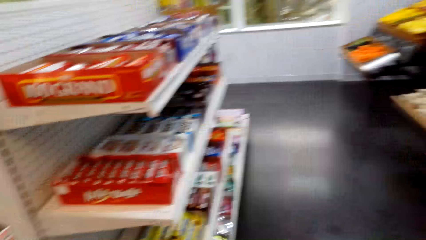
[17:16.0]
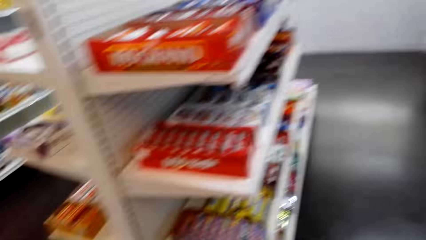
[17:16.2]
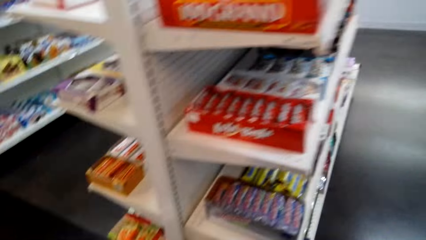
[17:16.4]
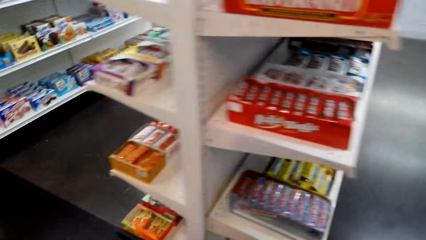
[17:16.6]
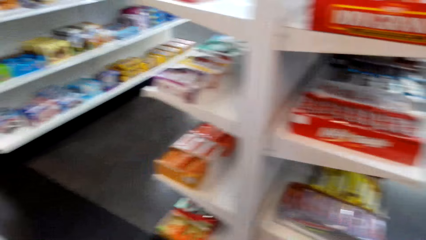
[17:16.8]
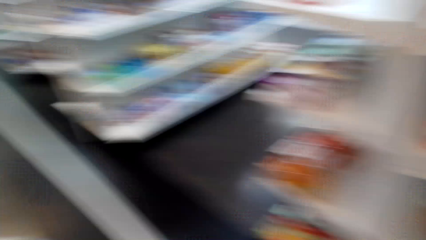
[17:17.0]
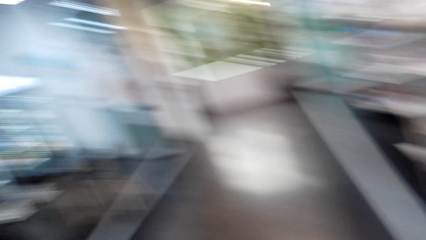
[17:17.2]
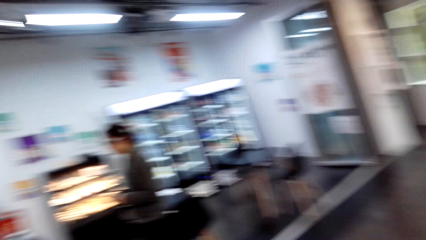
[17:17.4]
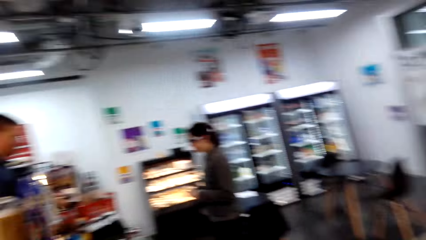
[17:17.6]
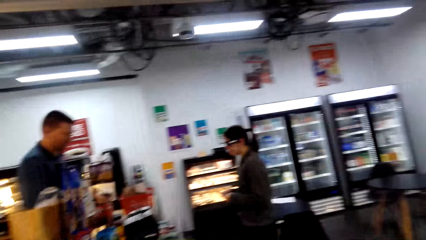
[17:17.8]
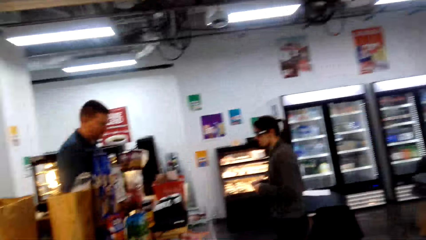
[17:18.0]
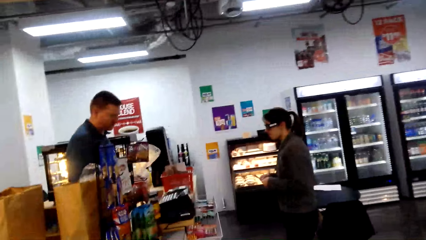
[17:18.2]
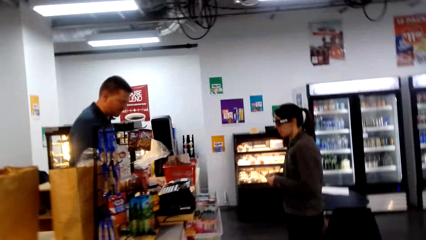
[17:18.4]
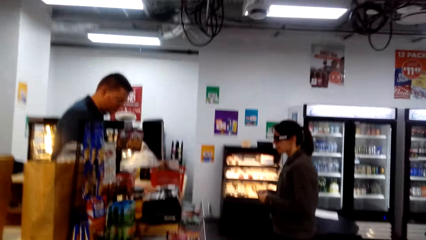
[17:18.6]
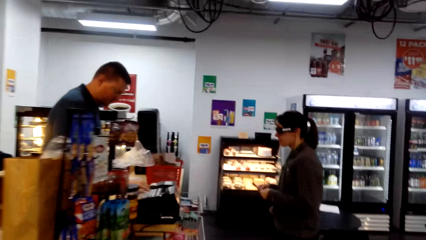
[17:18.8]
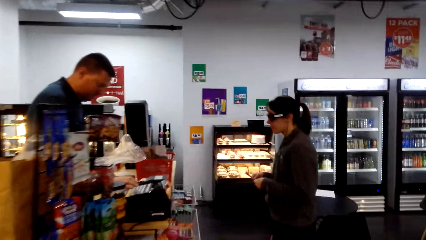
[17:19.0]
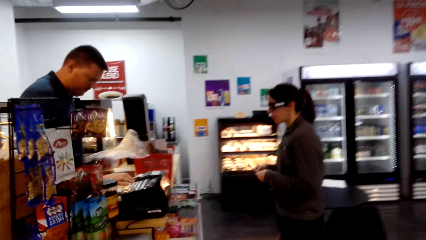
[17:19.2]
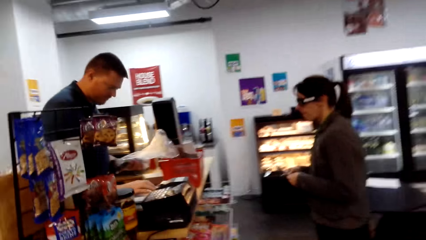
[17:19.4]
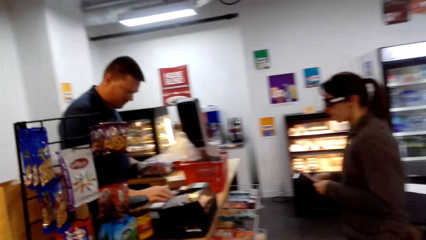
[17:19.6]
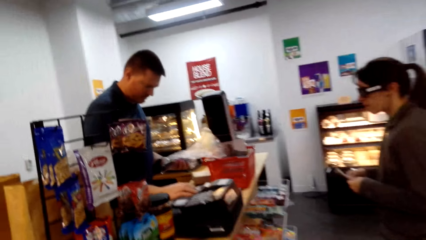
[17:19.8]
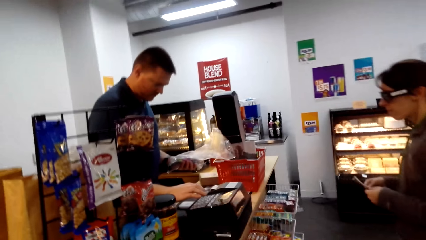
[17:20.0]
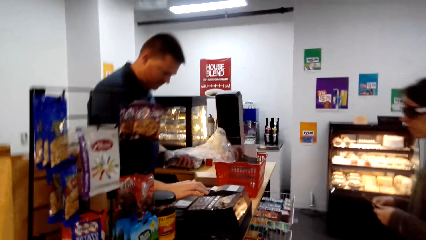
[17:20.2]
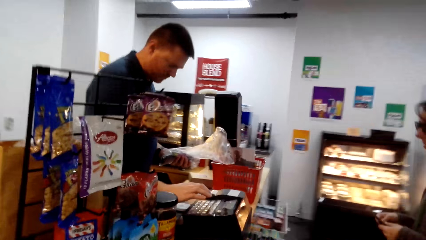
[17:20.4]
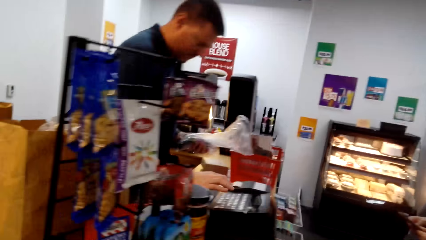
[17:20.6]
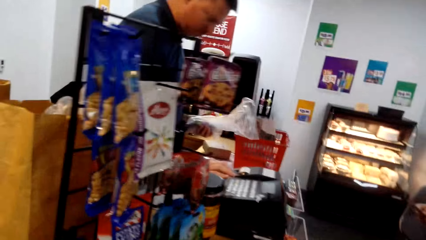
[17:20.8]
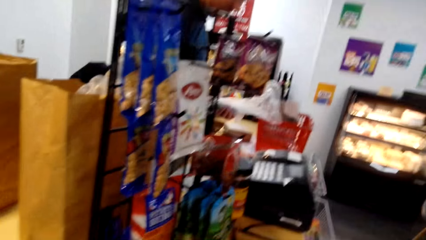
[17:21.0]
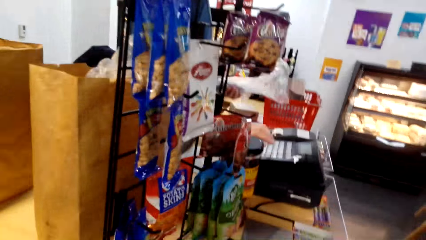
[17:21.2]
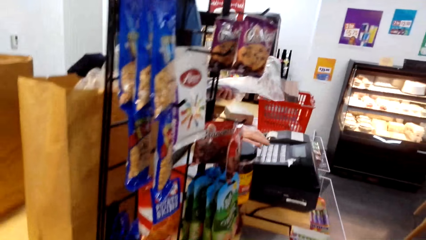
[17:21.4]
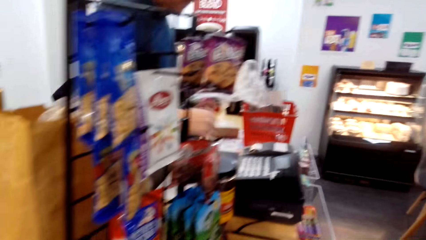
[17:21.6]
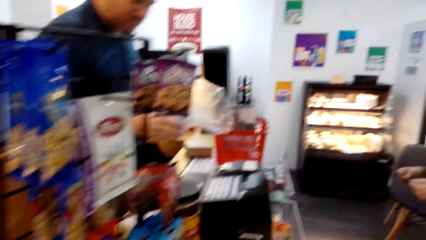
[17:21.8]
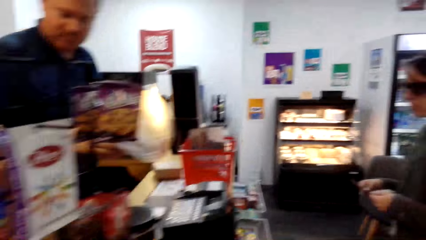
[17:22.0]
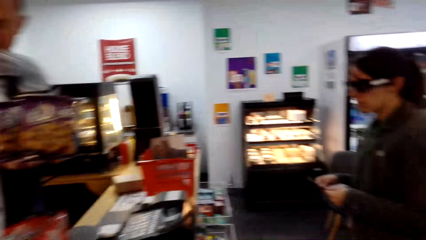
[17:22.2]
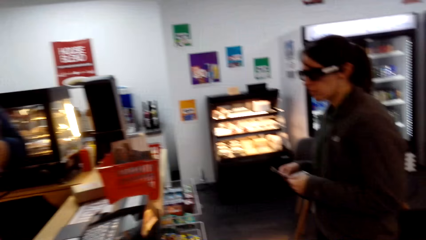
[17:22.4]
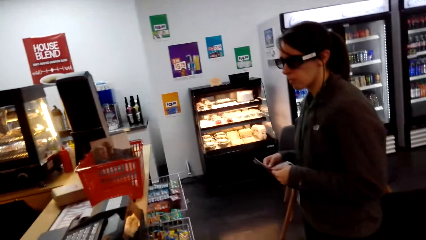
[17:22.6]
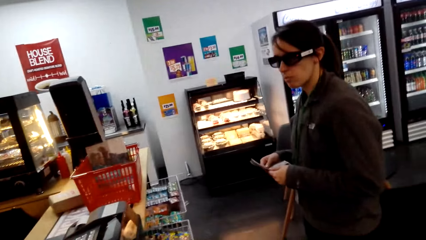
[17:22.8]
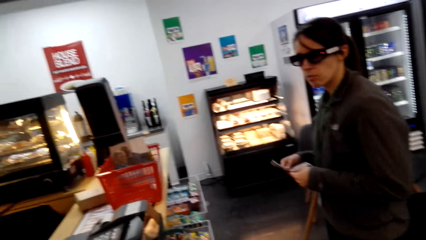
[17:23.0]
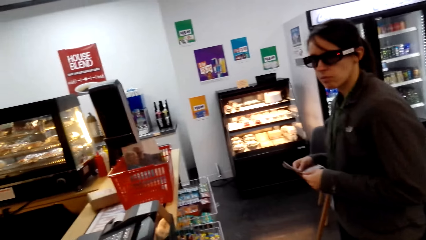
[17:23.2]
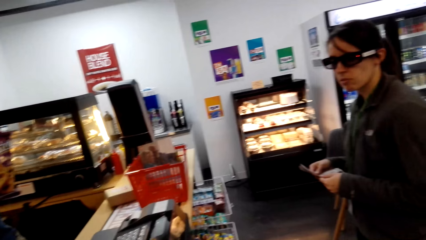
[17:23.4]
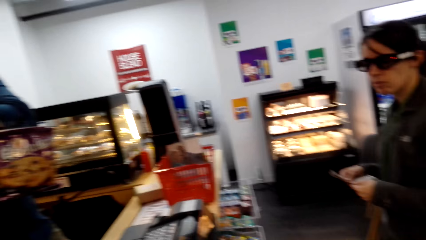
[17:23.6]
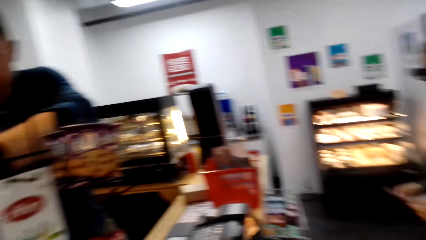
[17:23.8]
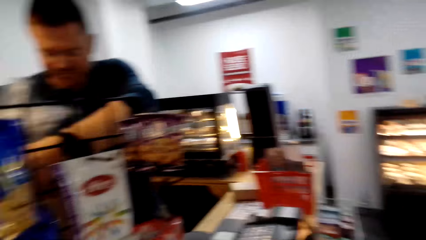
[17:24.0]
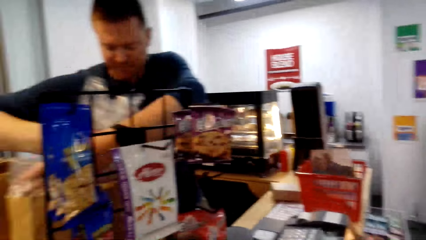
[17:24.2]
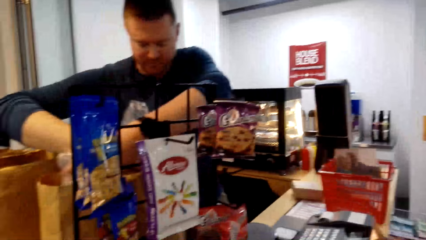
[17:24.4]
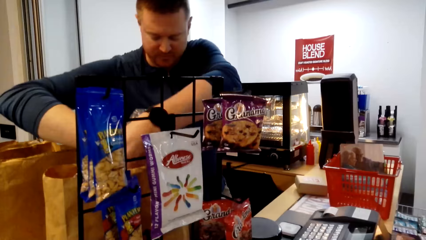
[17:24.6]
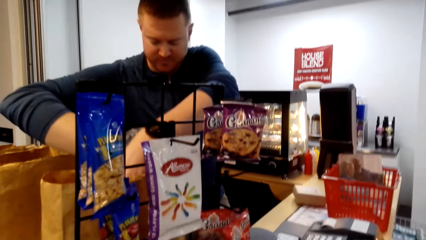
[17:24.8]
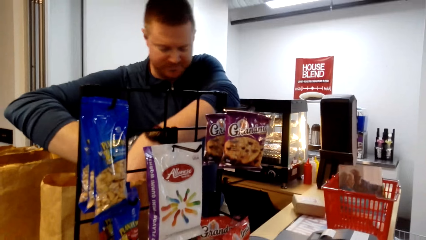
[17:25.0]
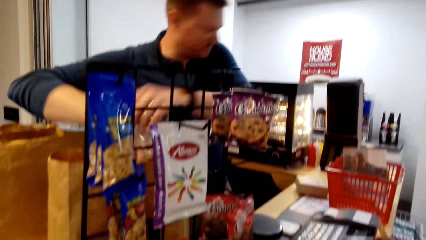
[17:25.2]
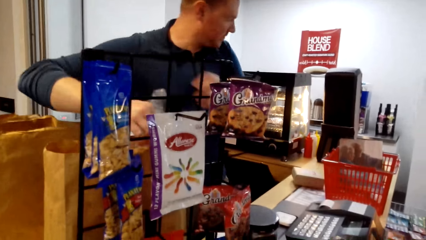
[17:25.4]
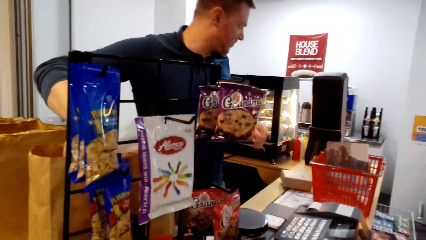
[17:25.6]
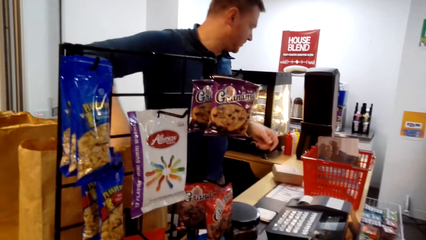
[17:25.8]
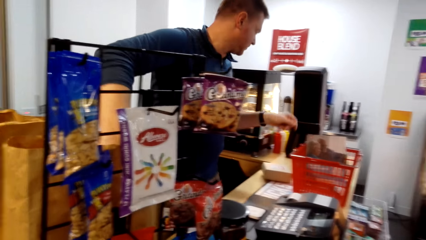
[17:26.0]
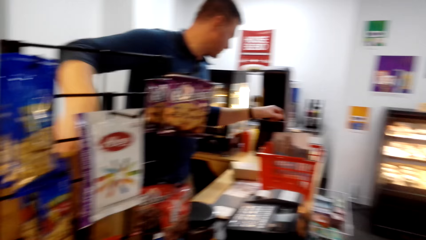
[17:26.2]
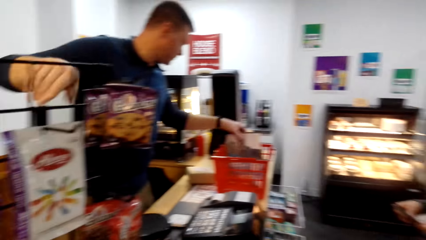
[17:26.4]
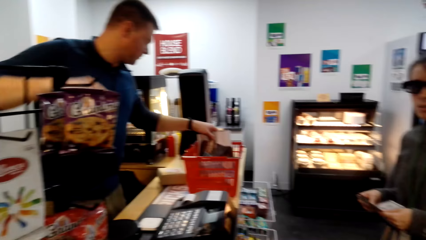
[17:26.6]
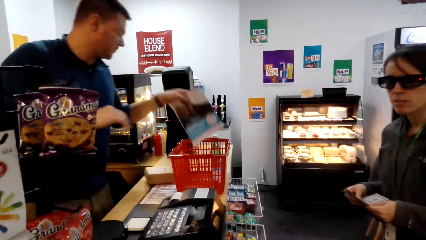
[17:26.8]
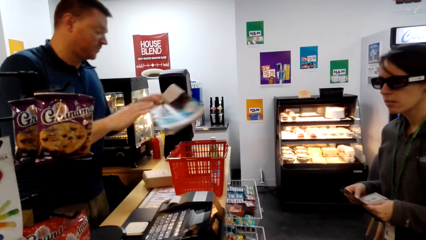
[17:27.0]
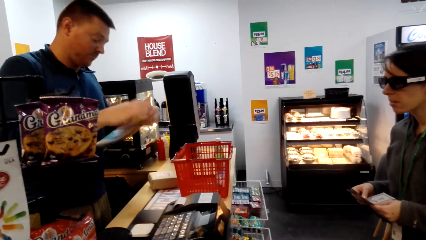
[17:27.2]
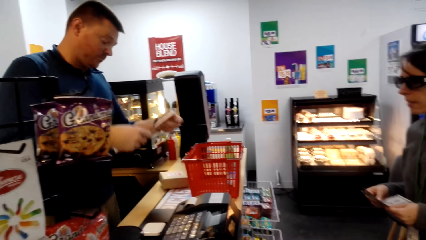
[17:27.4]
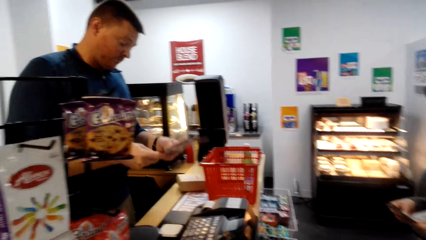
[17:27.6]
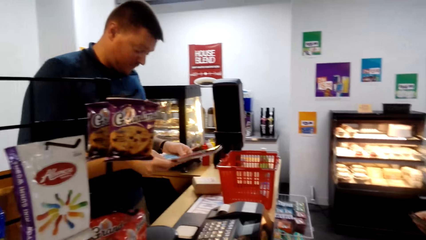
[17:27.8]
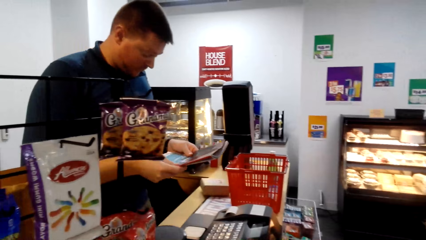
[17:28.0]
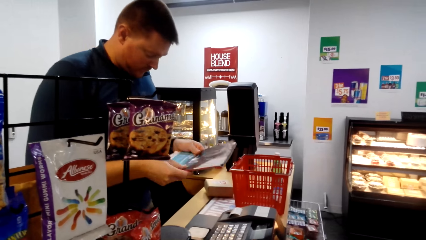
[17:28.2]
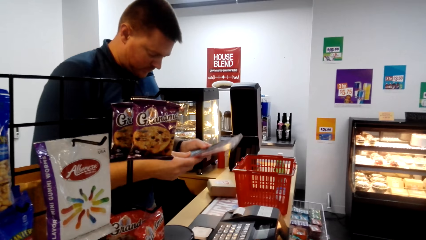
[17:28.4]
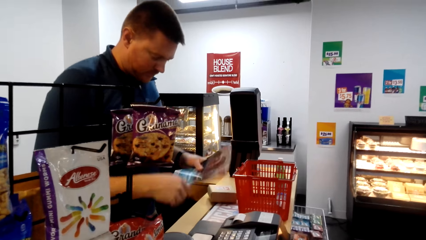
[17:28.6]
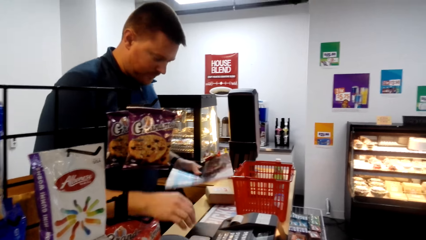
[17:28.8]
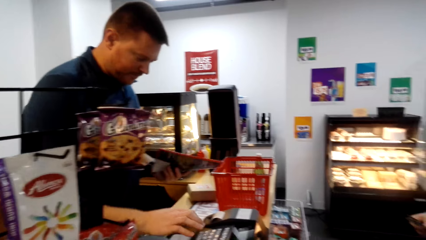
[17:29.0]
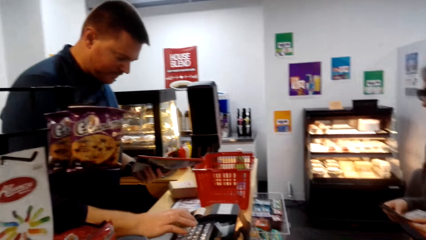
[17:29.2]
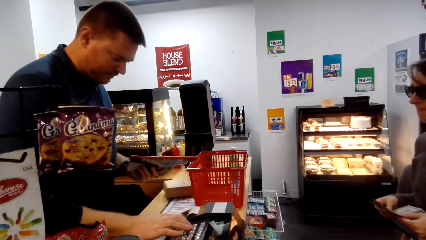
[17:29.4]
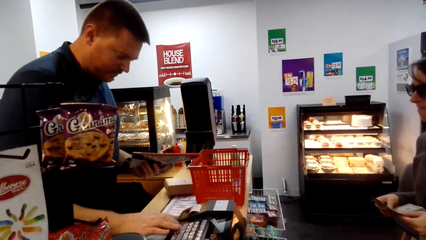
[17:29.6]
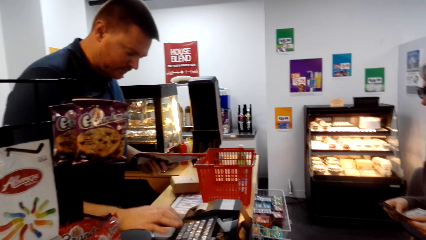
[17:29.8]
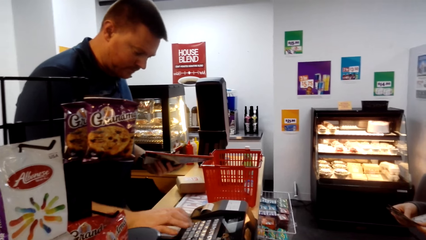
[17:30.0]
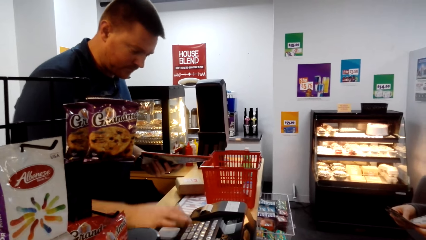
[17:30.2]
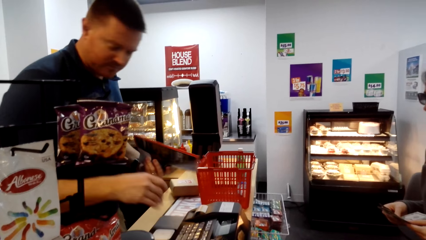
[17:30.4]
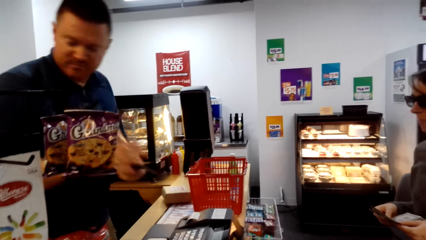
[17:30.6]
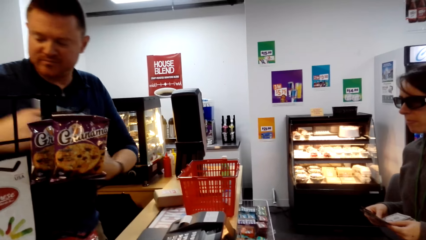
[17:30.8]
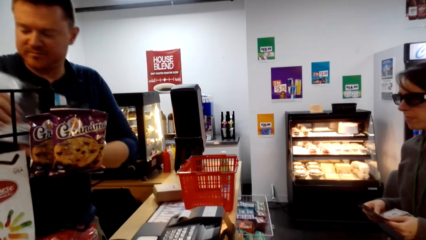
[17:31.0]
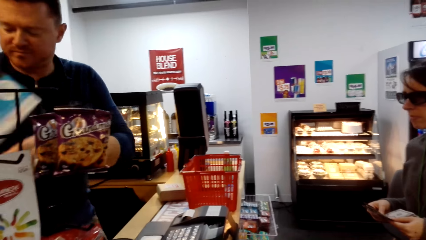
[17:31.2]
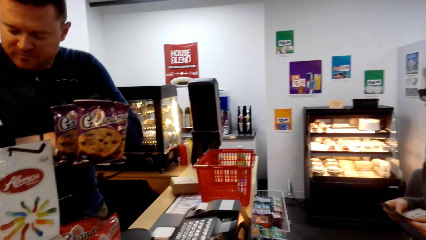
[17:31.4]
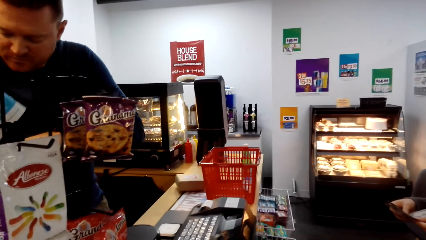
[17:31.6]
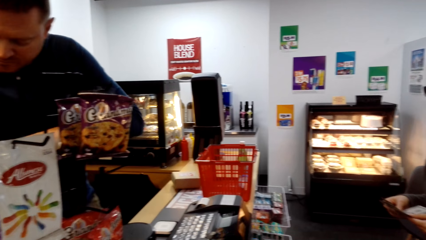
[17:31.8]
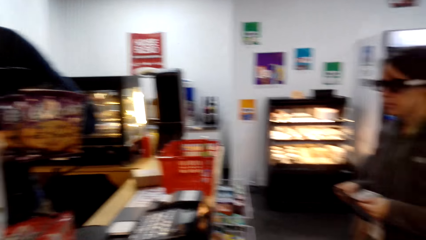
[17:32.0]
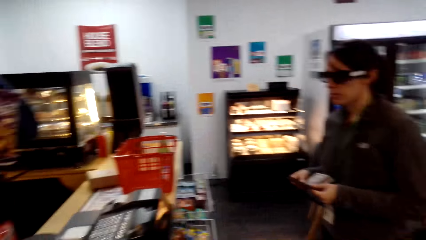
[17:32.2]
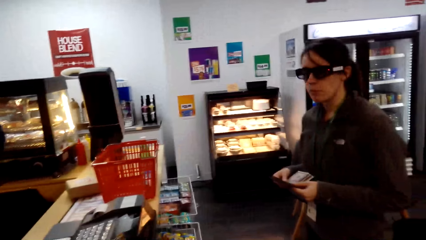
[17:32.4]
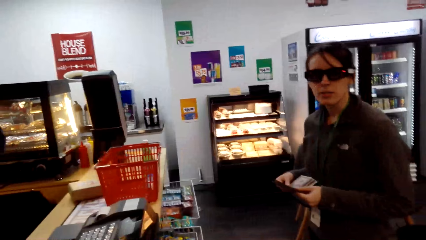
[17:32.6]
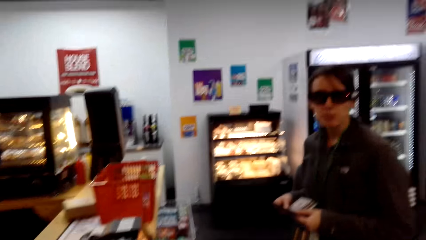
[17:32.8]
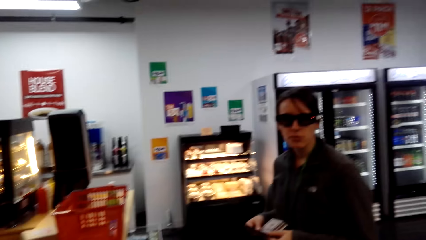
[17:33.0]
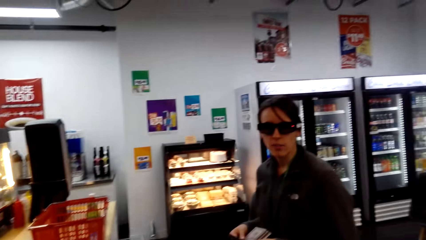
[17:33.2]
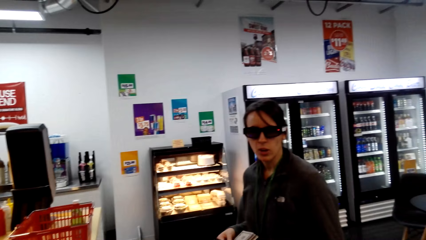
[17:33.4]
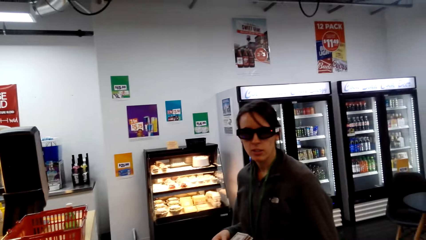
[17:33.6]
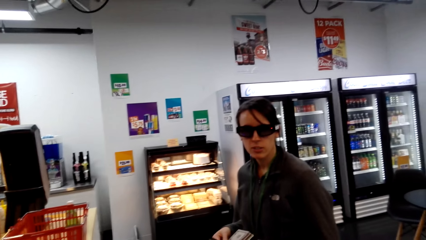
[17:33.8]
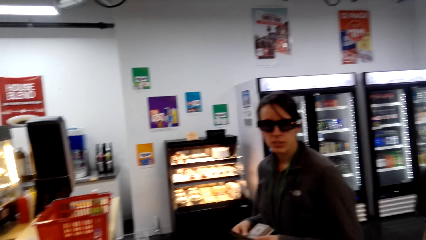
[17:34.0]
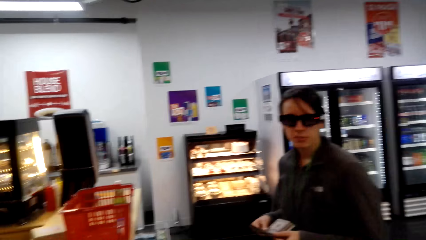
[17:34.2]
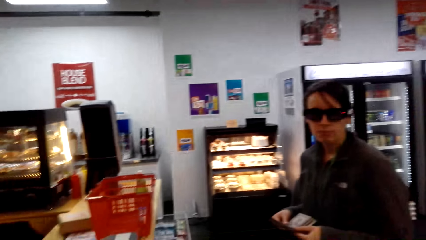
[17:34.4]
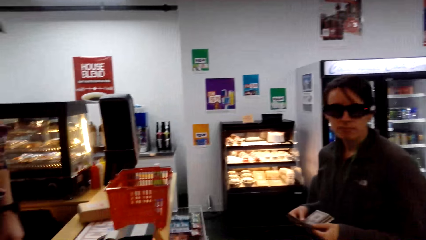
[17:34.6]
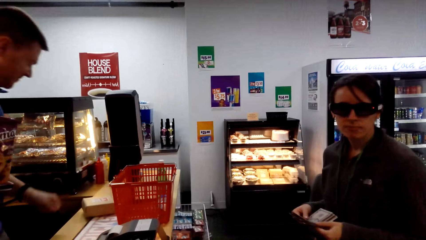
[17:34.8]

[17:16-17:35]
The camera wearer walks to the counter. A cashier dials on the cash register. The cashier puts polythene paper in a brown shopping bag. The cashier bags the products. The cashier picks up a book from the tray. The cashier scans the book price. The cashier dials on the cash register. The cashier packs the book. The camera wearer looks at a woman.
